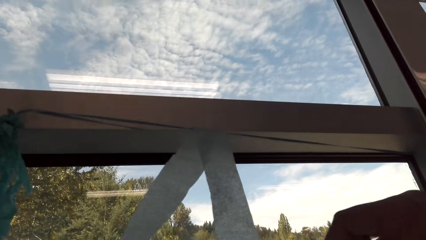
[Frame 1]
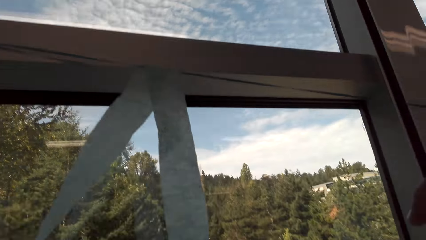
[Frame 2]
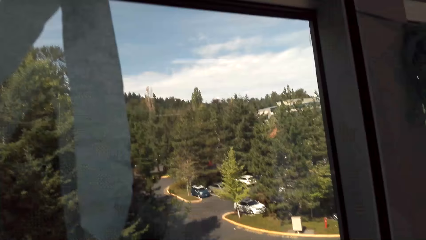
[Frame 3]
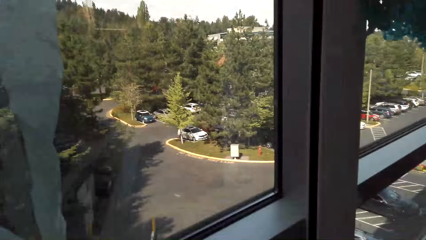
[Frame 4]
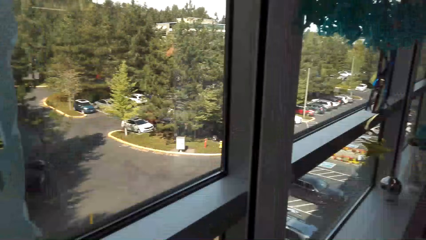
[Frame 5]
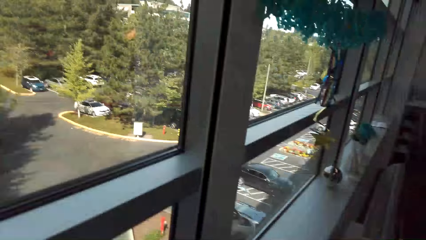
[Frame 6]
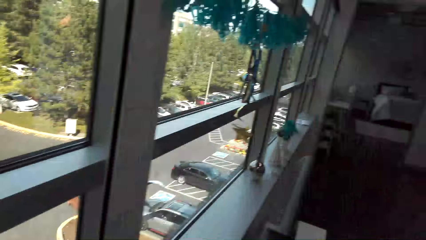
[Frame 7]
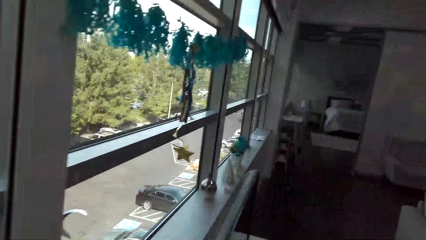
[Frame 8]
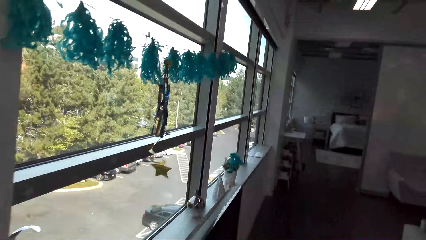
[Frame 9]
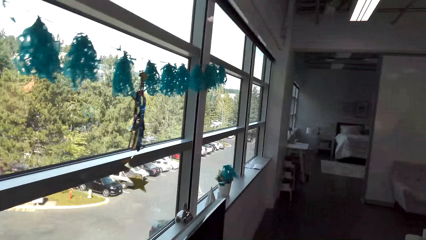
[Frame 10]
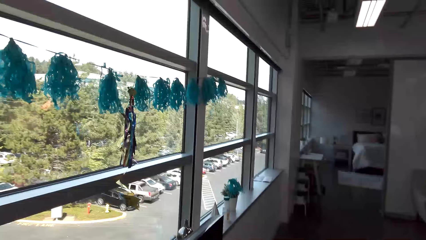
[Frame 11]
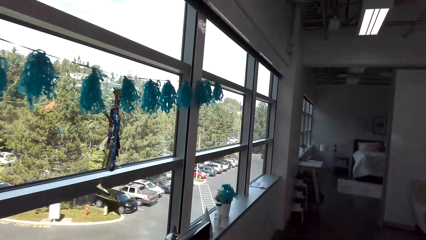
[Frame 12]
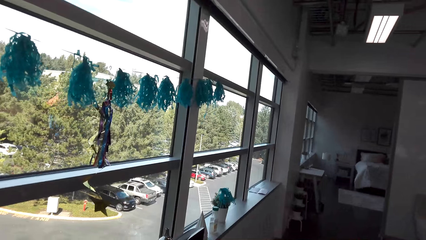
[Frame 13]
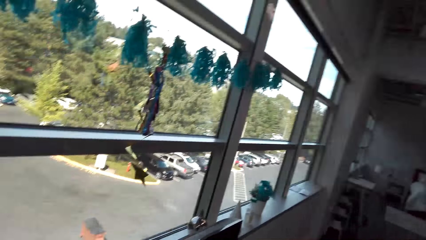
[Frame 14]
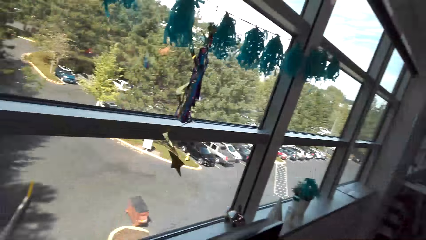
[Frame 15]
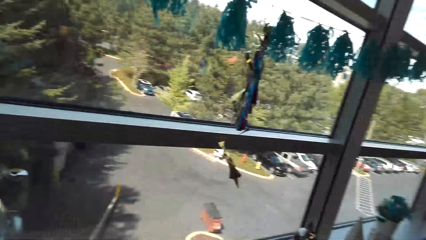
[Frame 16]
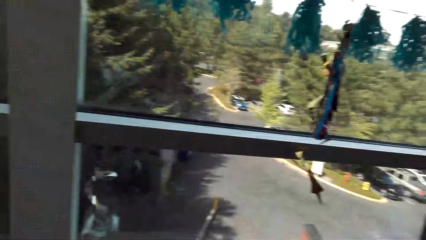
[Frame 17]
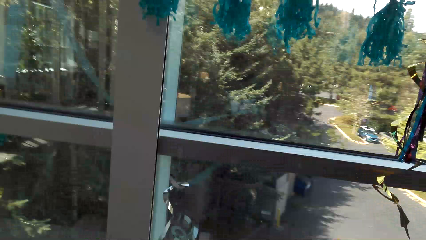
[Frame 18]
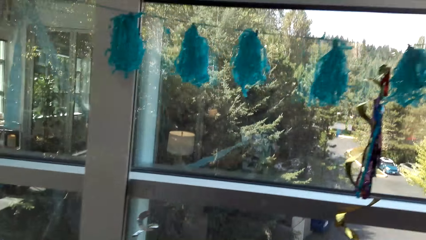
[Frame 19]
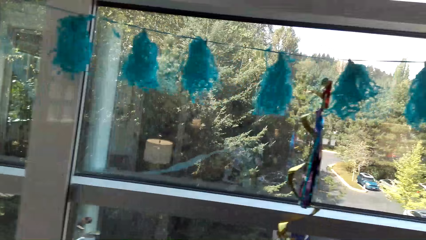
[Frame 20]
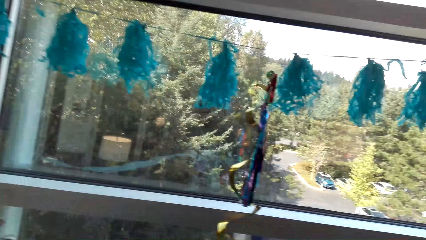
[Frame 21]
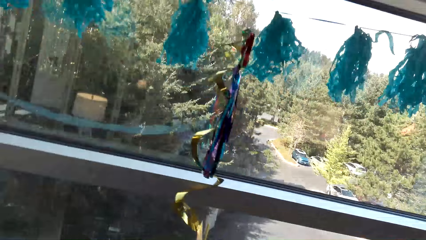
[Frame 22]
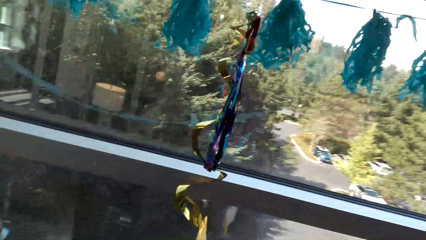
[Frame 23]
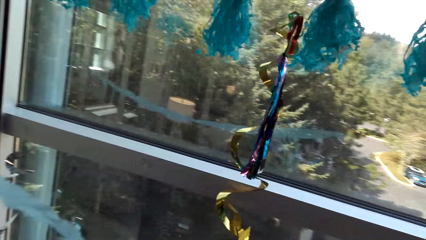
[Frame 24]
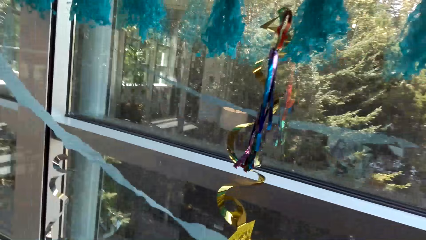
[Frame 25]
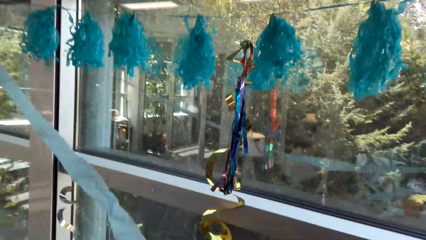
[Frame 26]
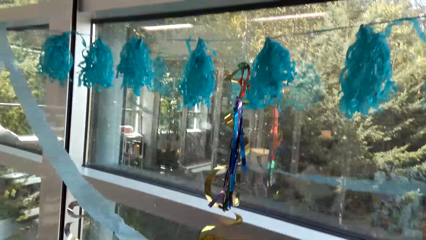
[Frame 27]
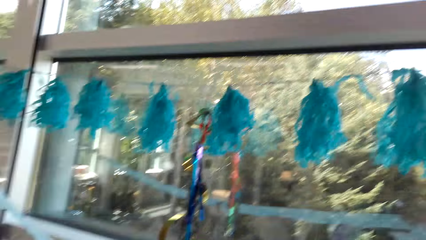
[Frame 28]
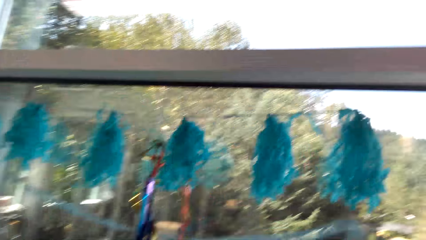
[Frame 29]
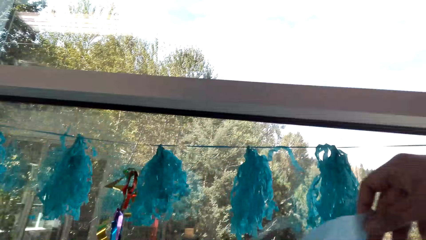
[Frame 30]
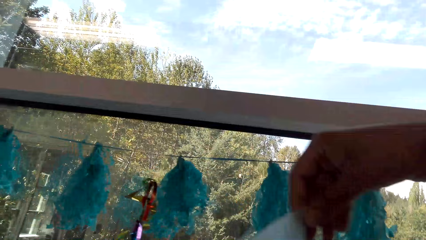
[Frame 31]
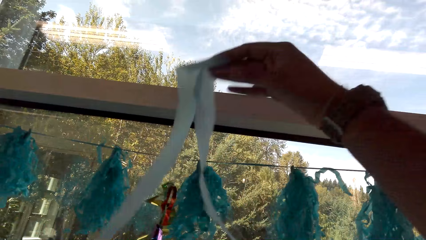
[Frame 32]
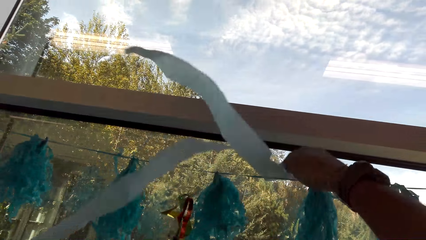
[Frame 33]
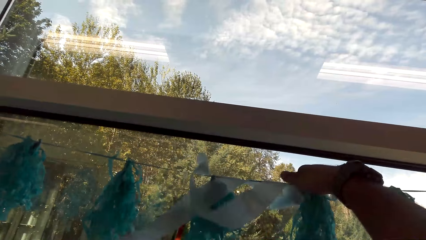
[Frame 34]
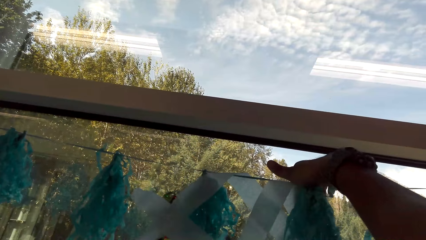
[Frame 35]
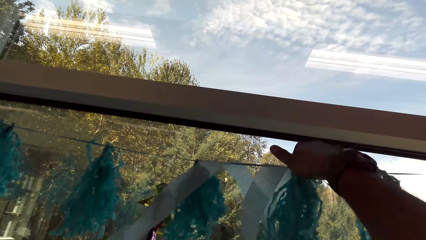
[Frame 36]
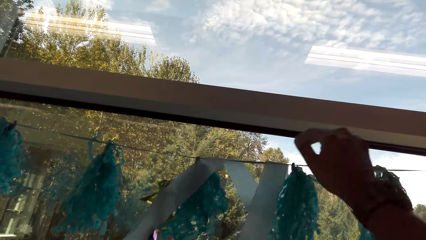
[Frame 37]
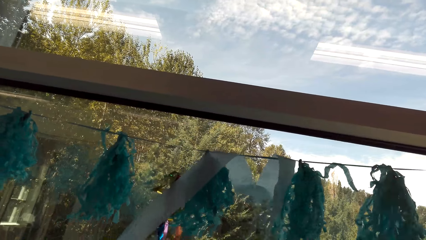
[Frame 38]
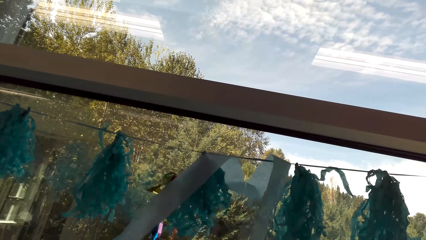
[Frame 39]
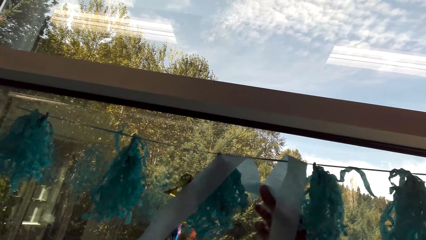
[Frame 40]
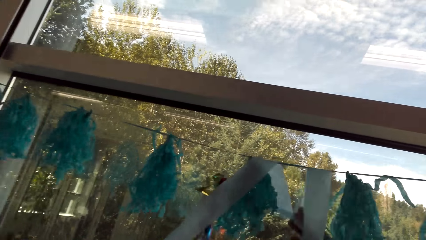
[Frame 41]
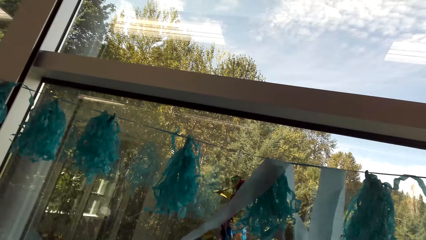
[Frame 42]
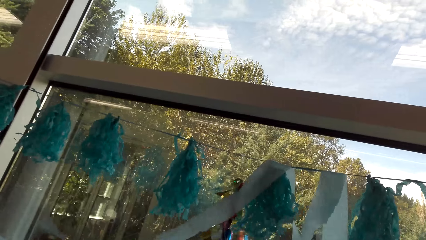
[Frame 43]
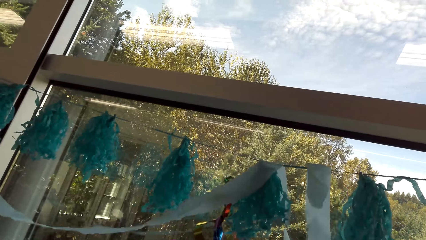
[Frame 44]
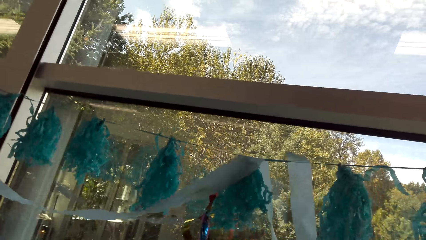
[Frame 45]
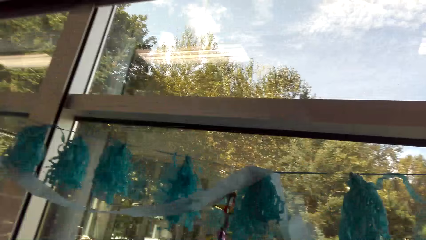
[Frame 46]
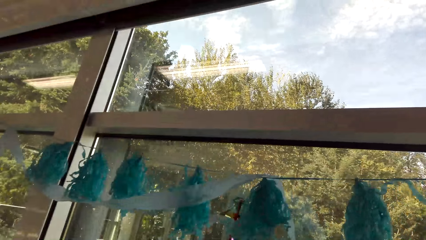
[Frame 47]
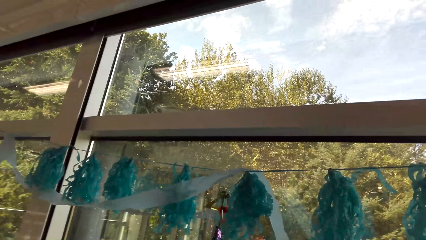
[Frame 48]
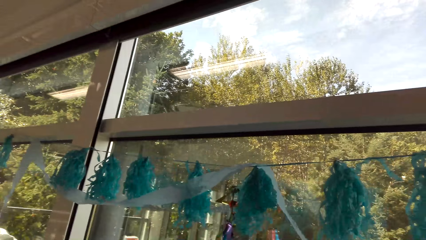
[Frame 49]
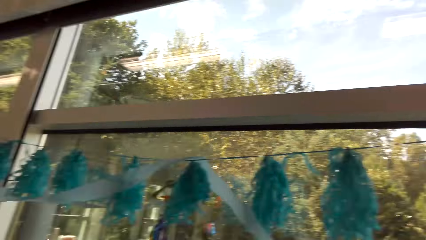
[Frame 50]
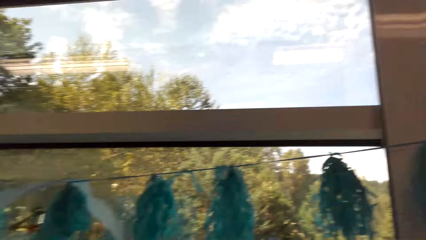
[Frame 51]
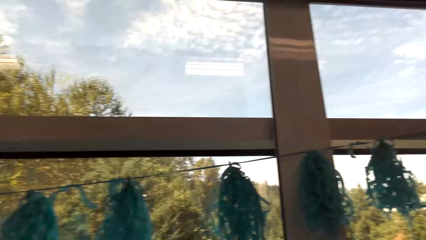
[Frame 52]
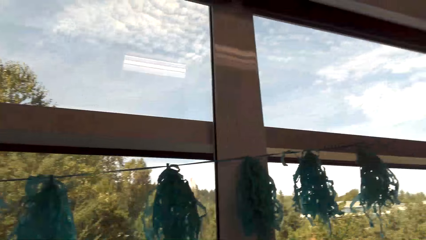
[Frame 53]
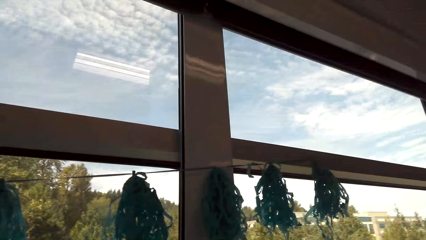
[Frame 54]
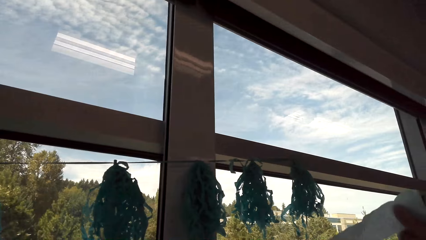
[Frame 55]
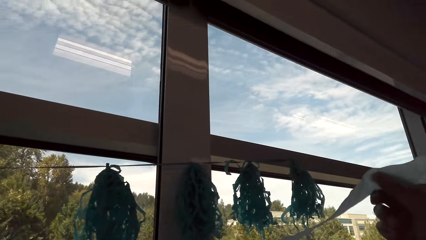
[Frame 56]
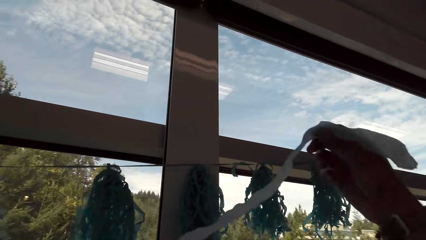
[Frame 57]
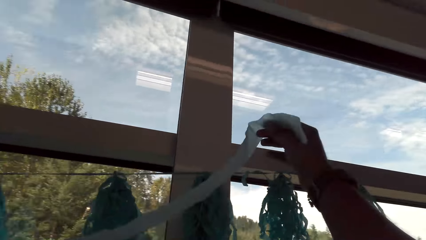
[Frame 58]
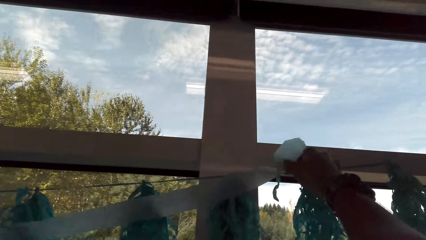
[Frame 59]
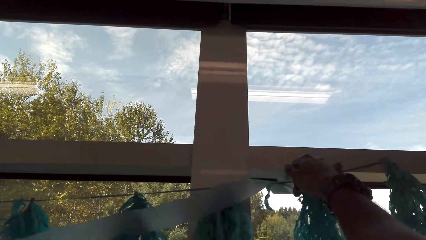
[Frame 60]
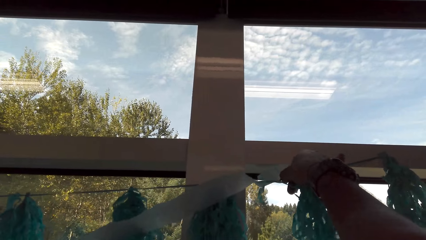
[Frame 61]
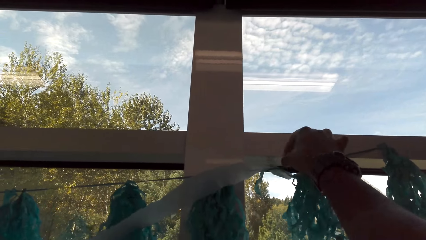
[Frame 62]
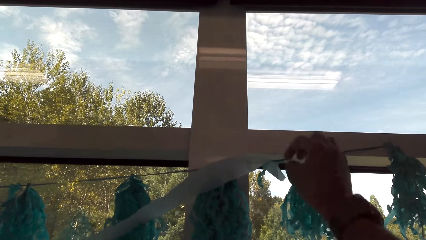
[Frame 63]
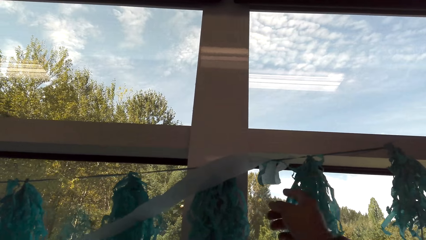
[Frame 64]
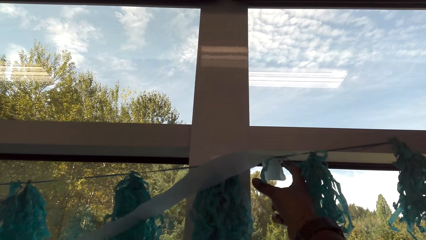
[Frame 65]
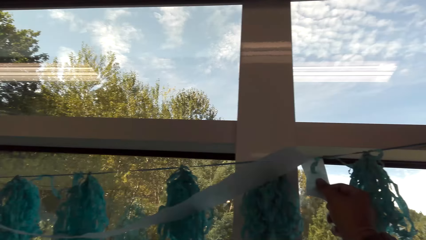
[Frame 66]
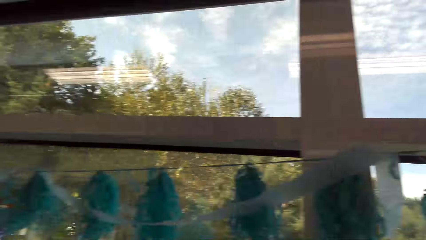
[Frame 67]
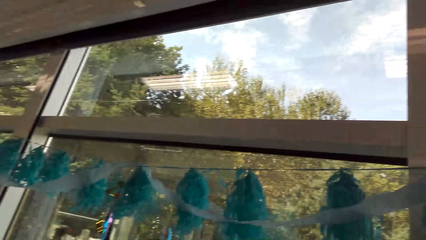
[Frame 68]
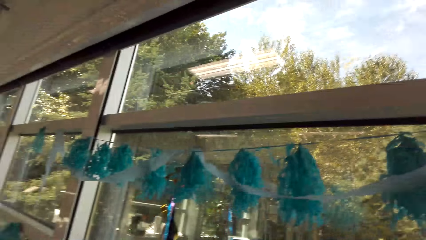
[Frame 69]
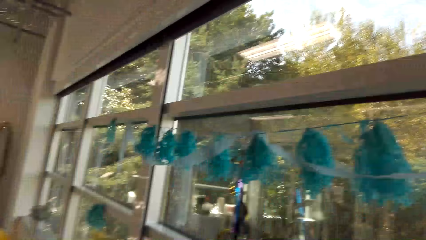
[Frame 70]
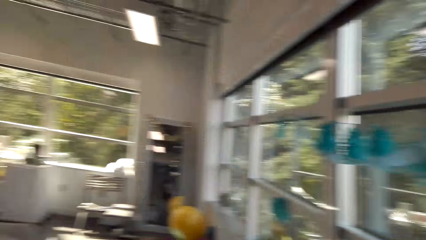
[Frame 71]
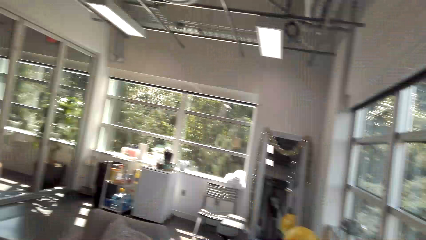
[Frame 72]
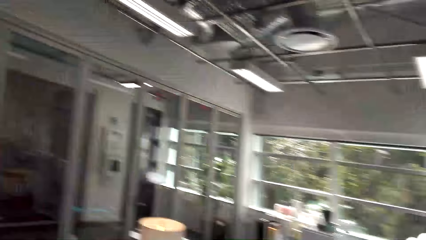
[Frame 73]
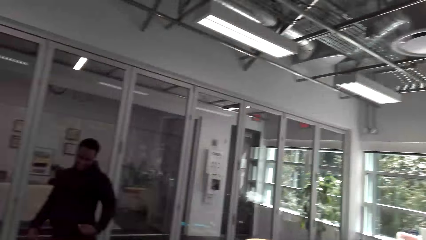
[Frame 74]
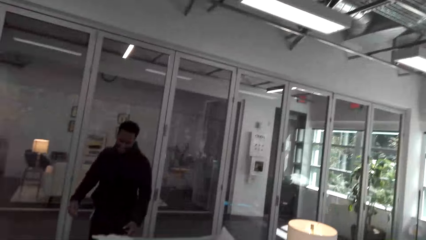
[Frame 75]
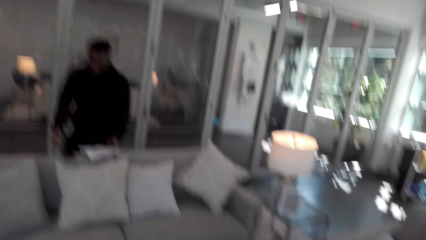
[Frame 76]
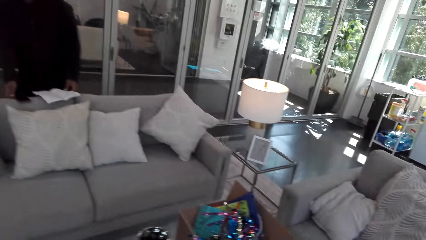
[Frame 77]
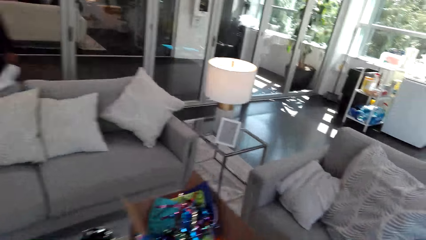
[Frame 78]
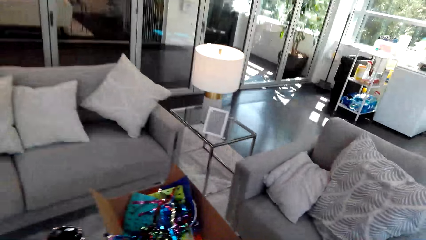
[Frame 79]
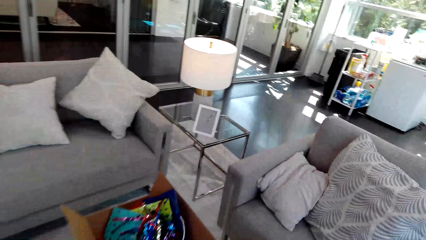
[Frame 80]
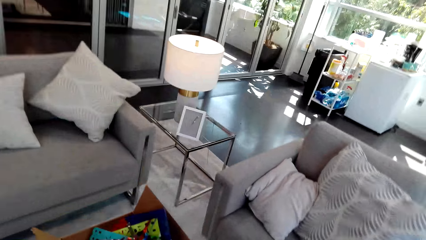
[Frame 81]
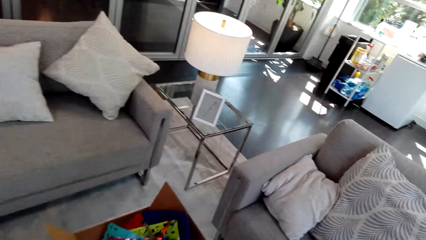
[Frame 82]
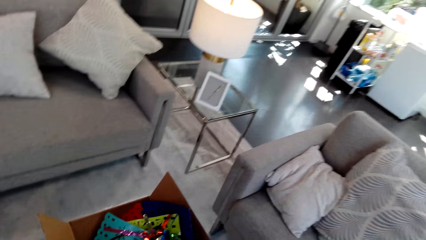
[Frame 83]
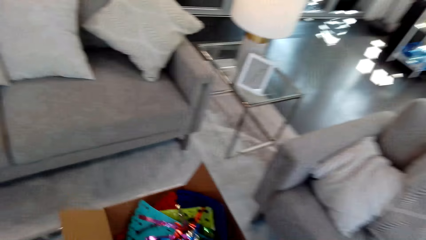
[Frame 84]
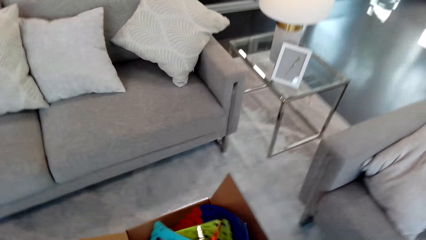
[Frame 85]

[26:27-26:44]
The camera wearer ties a decorative material. They move. They put the decorative material.
